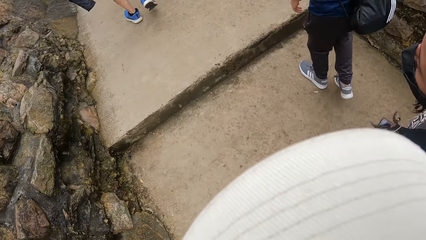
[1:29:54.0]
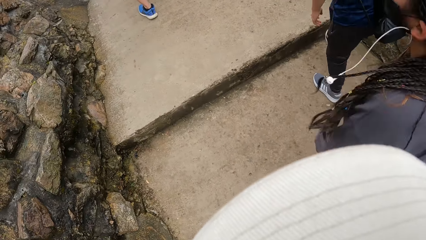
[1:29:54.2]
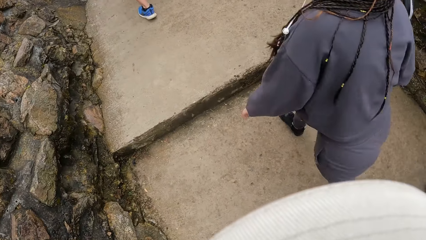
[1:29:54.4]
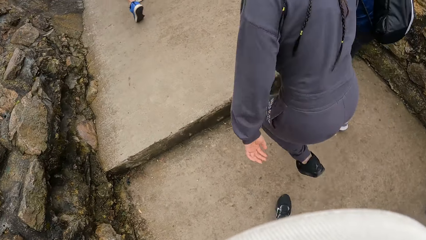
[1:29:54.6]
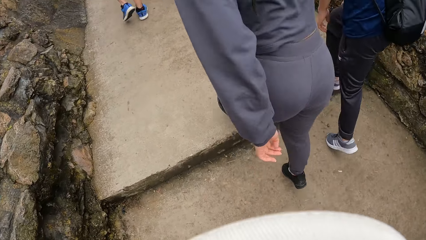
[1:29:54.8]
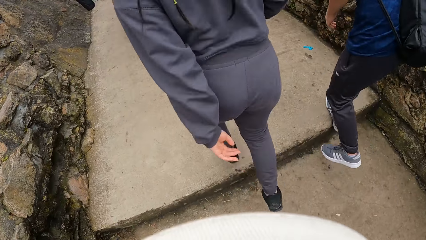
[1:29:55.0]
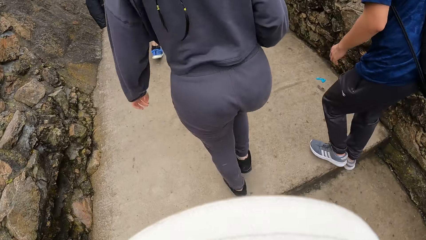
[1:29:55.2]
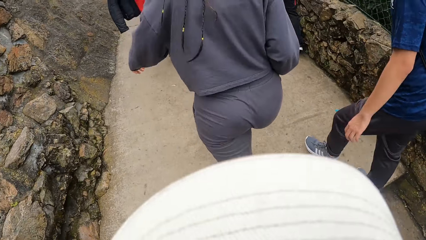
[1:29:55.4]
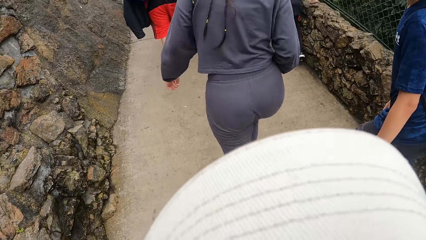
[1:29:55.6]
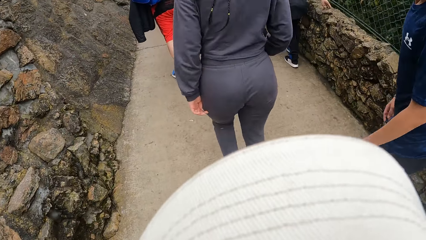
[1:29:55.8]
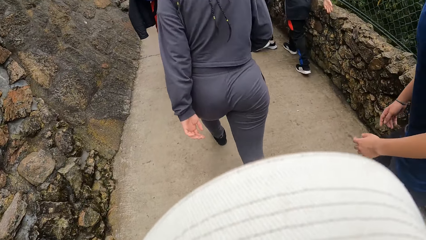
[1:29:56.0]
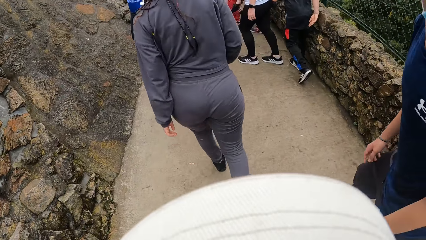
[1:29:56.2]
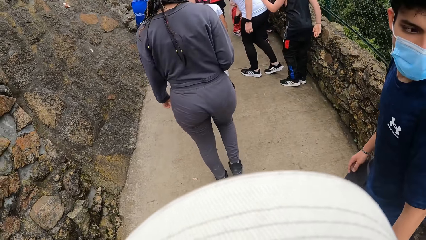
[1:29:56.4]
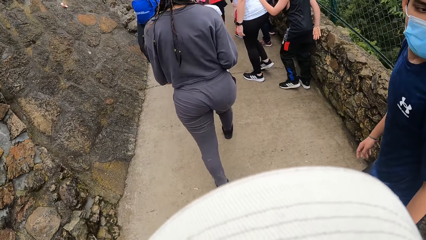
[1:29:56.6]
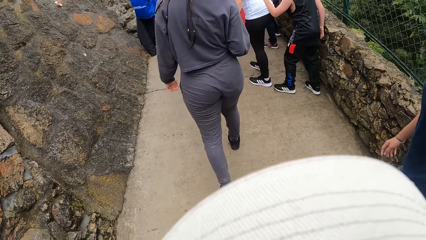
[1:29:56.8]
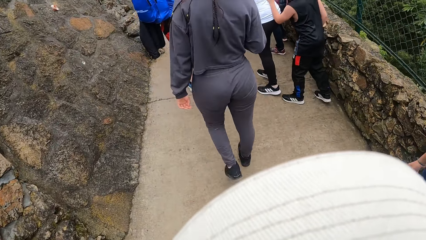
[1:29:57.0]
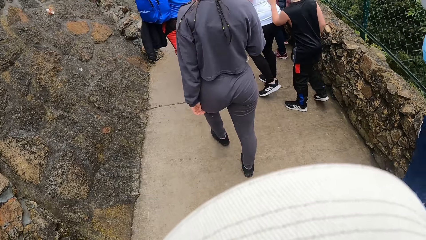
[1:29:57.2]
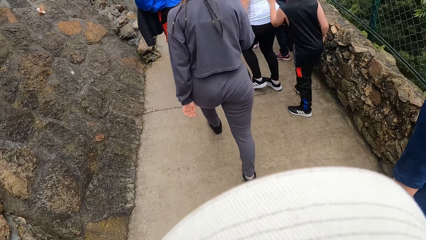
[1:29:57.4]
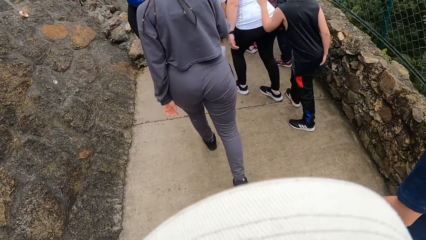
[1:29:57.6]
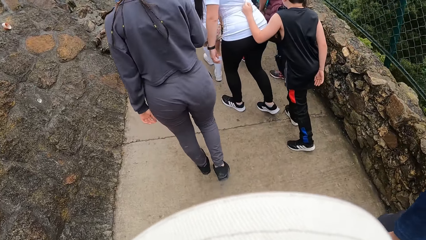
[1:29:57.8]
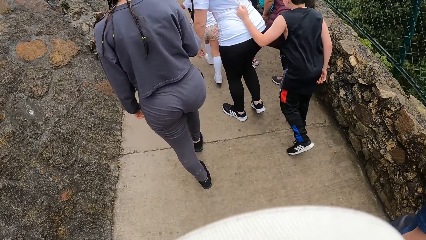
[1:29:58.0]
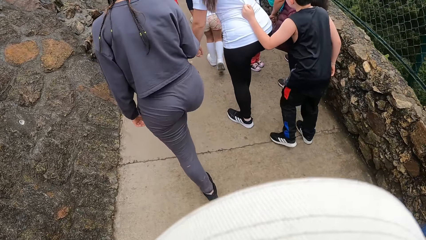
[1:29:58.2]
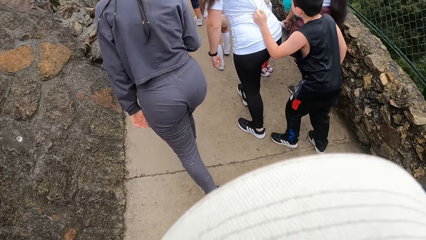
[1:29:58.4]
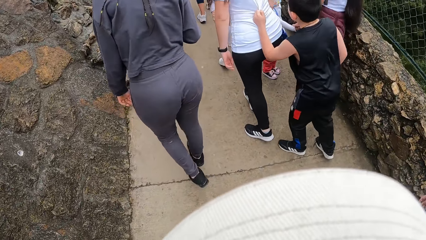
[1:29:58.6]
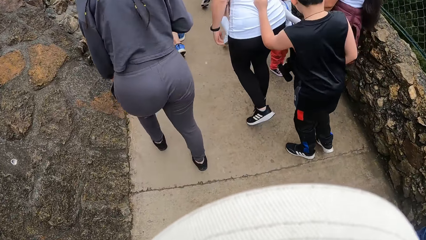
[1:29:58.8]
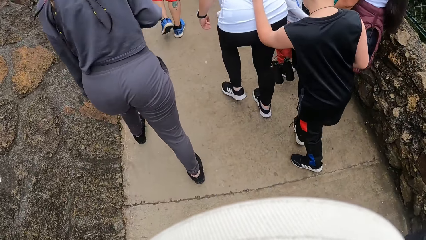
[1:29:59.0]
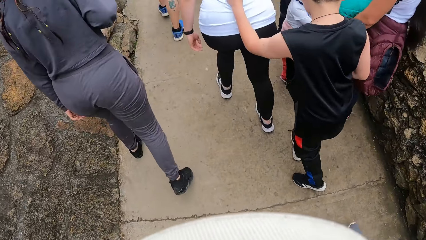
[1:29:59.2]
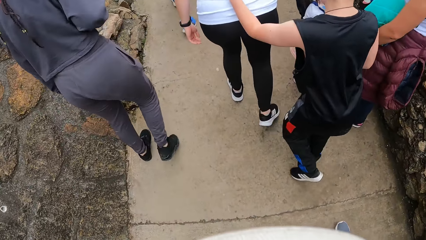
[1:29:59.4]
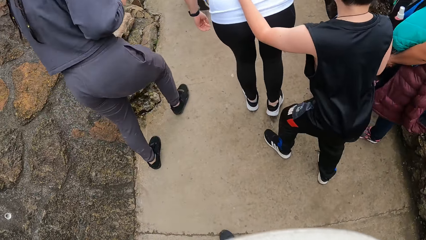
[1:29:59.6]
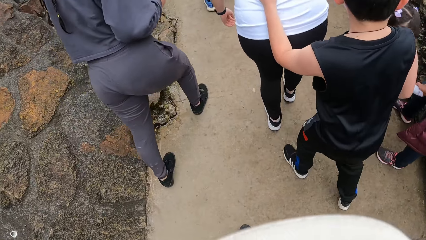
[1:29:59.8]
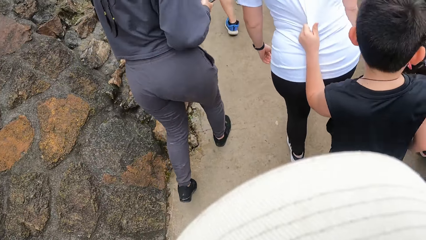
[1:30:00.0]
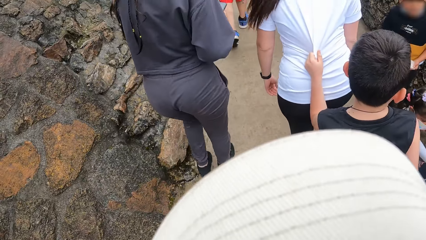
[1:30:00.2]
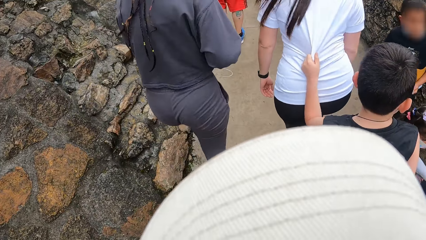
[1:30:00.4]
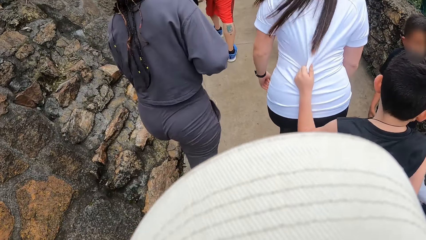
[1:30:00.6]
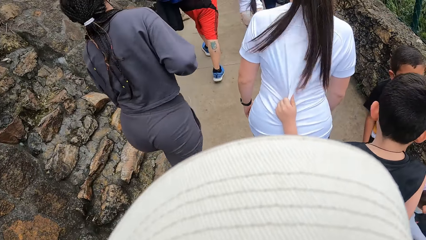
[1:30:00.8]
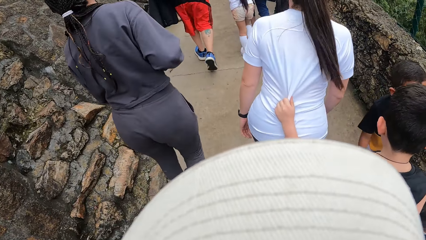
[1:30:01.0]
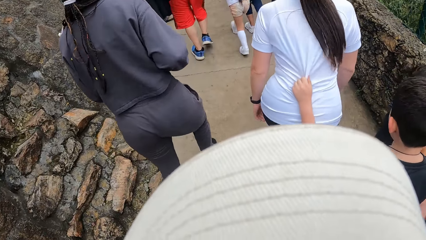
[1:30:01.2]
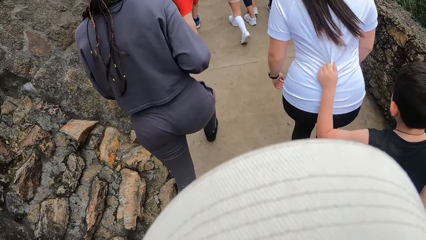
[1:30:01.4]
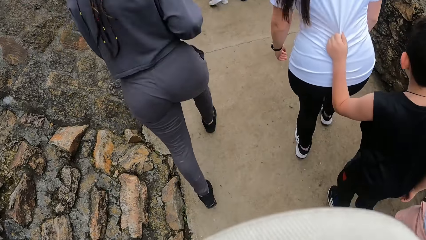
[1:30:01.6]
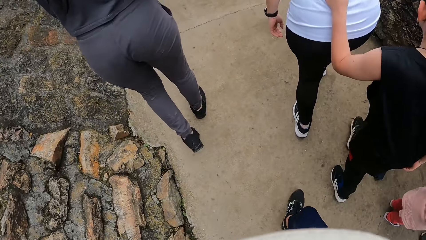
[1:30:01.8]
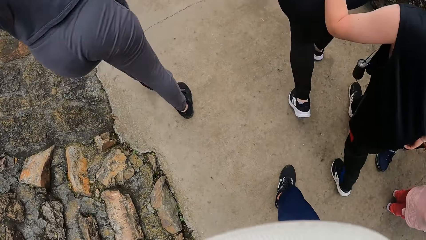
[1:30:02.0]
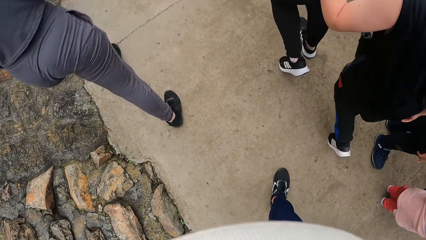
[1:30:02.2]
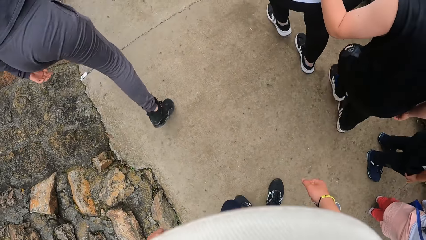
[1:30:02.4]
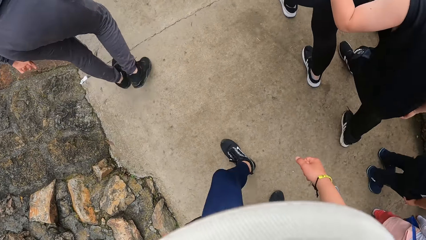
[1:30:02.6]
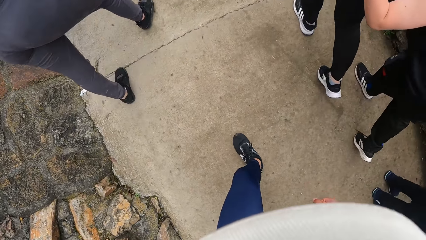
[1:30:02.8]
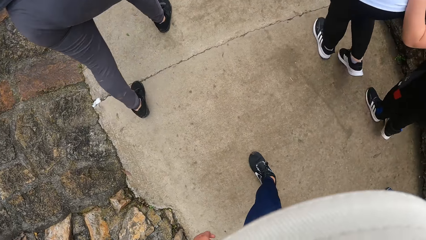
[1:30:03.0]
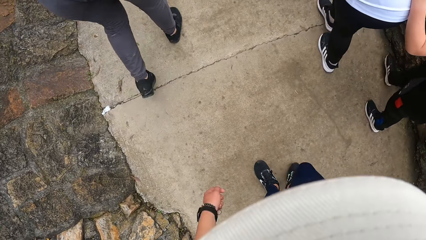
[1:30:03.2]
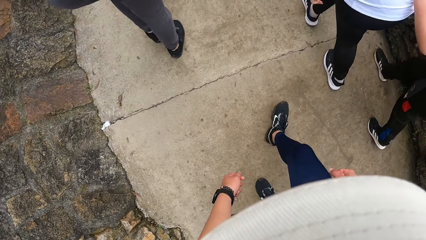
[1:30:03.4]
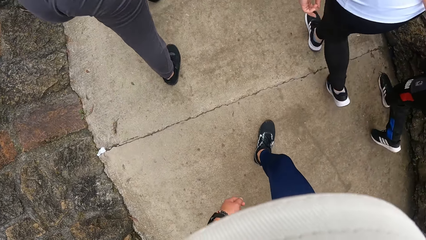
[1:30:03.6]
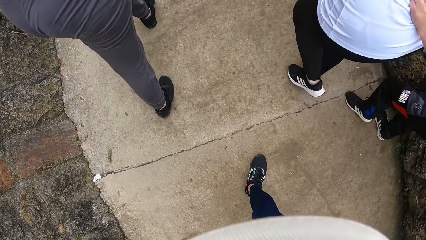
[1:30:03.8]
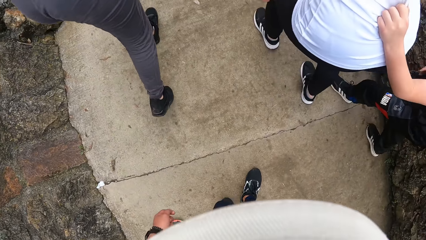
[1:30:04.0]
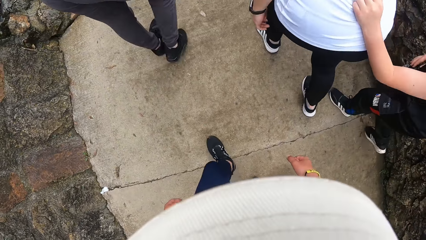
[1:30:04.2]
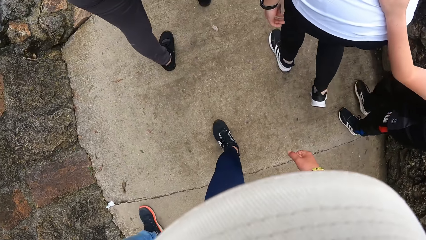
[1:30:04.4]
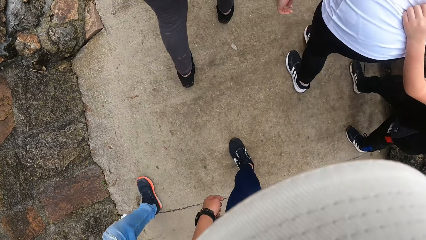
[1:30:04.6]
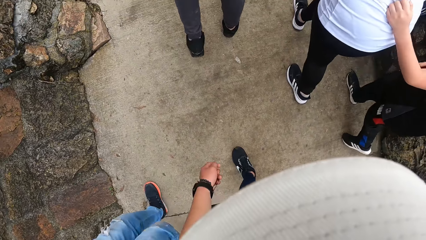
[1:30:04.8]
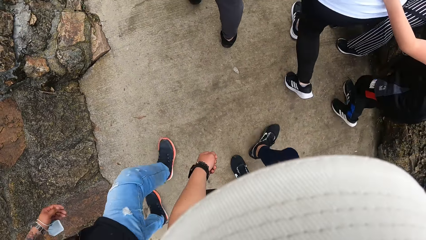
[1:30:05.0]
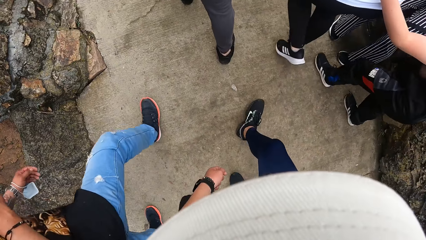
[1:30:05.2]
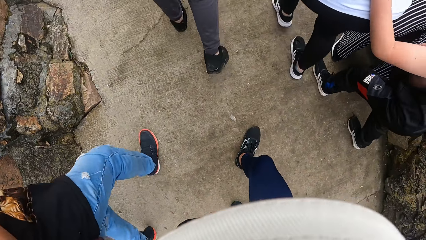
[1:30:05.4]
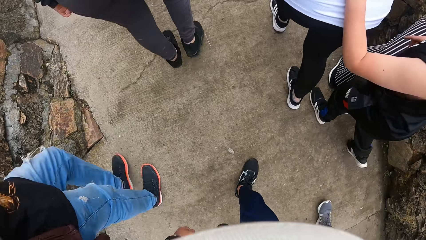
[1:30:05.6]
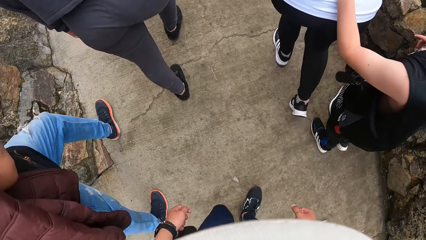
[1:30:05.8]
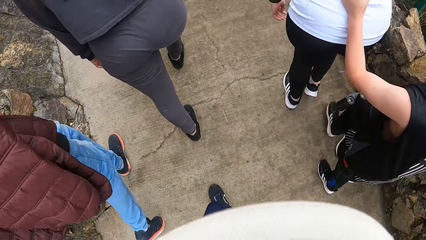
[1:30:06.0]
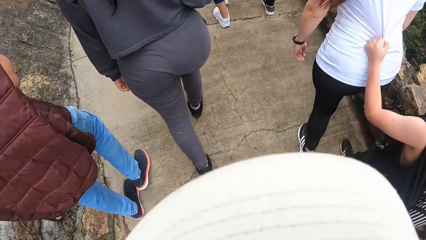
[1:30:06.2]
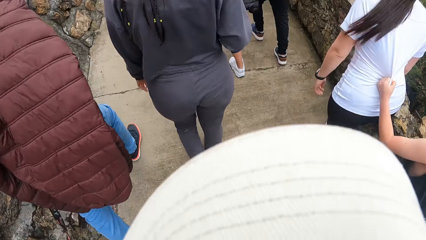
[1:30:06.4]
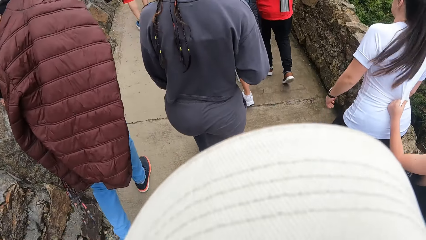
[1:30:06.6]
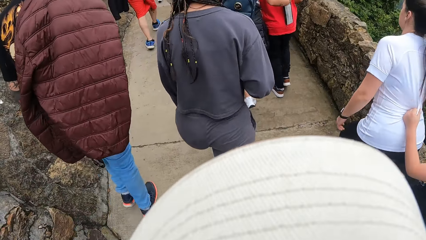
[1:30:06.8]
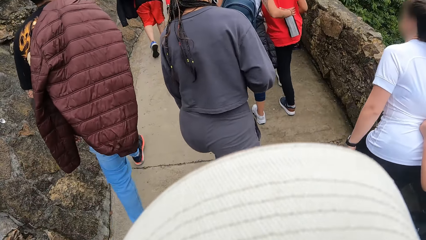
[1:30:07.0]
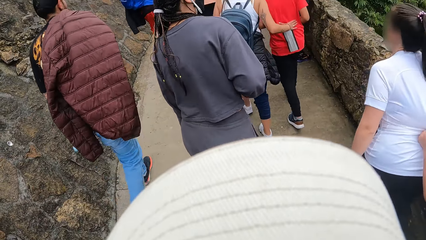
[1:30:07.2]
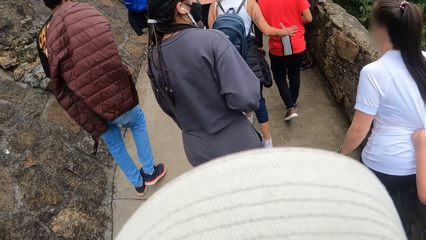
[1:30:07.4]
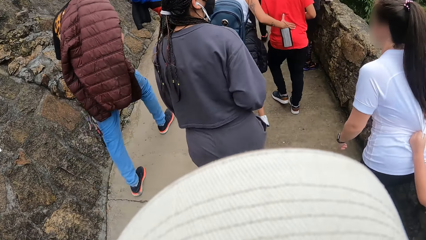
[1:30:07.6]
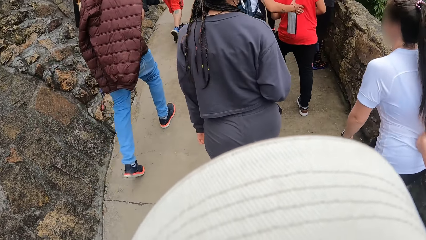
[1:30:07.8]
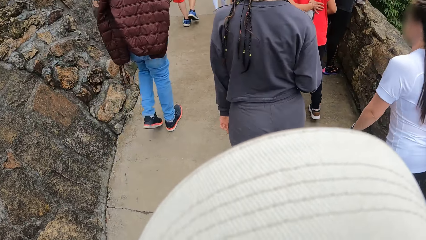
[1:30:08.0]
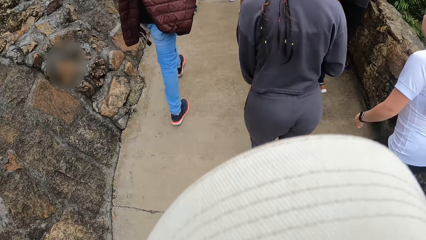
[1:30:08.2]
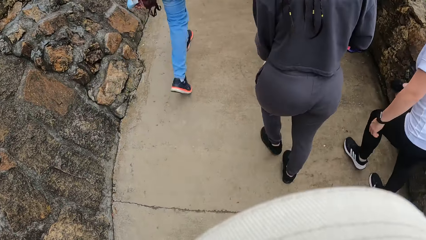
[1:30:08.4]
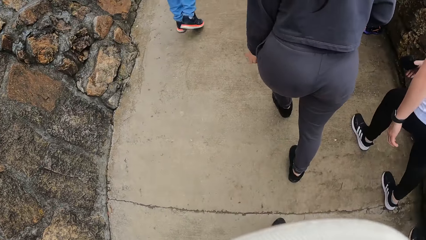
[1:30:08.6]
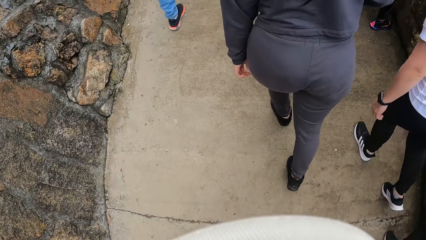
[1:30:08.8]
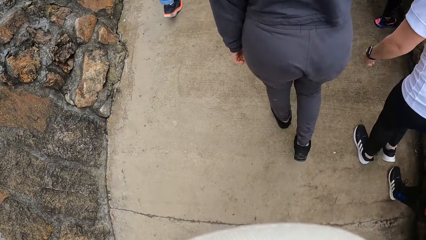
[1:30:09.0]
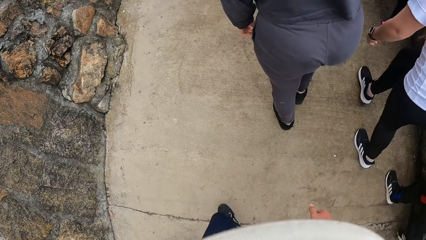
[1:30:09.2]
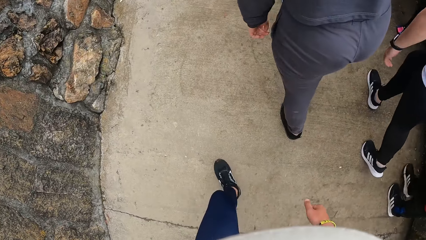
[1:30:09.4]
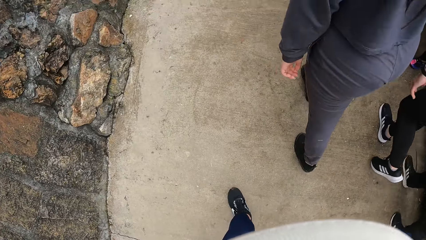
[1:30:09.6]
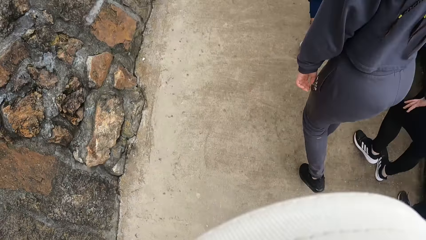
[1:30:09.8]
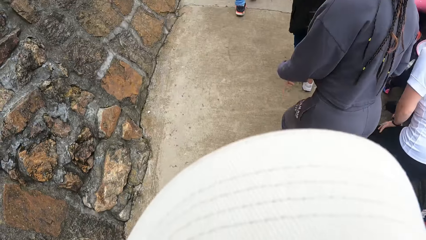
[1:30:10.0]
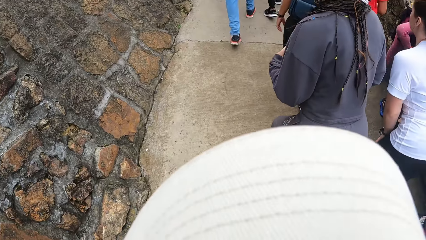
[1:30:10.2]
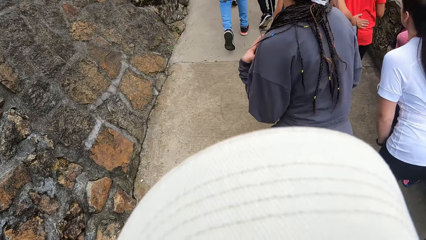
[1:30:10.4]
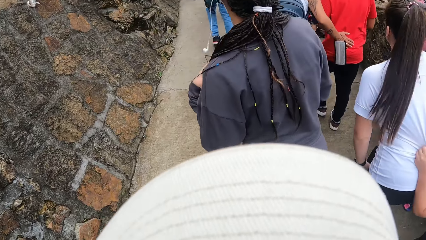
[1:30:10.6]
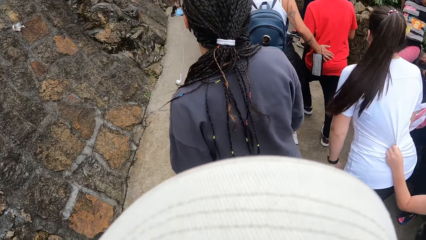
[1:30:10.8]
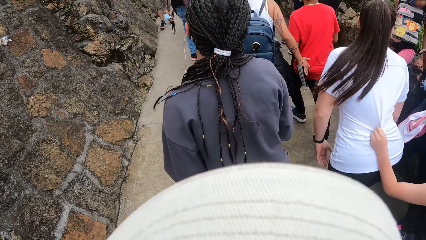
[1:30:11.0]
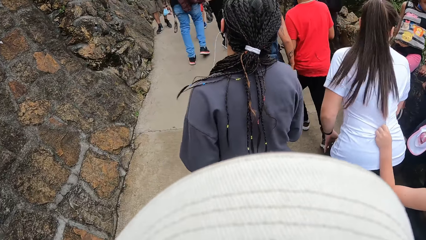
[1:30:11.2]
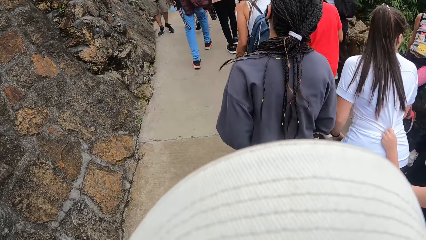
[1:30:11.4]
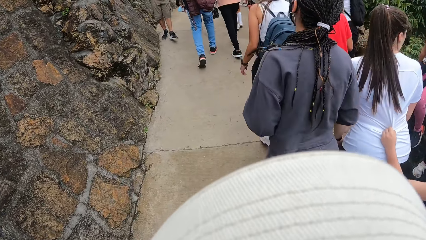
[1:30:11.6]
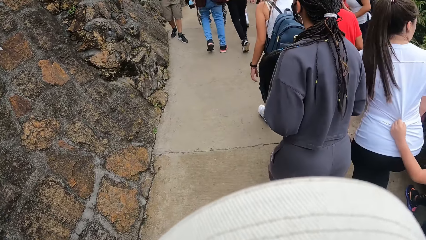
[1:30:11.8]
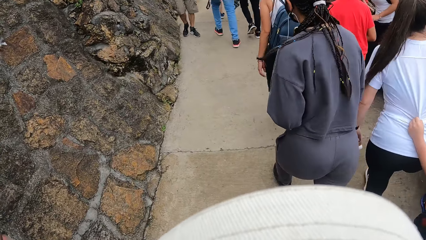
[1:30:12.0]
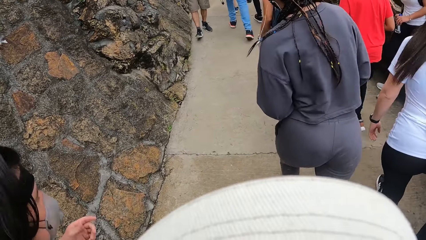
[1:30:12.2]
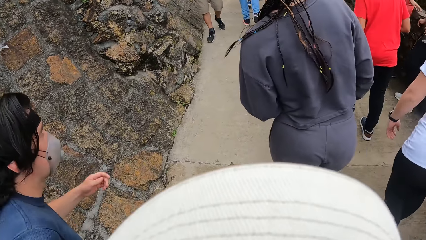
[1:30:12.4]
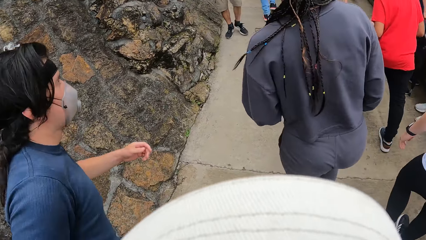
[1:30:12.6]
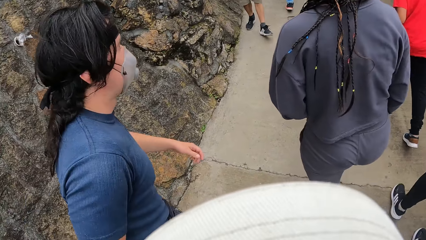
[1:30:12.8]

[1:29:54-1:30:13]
A person swings his hands.
